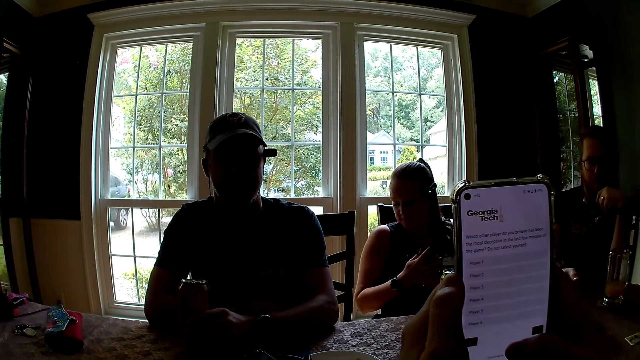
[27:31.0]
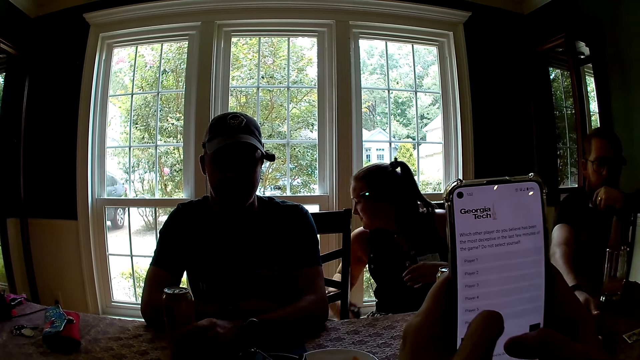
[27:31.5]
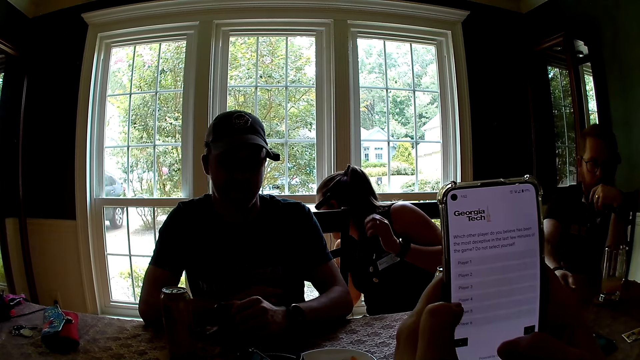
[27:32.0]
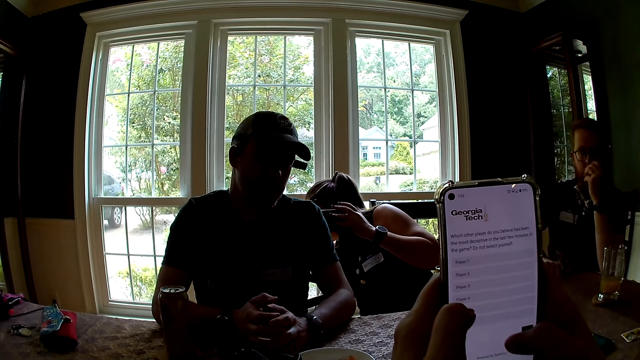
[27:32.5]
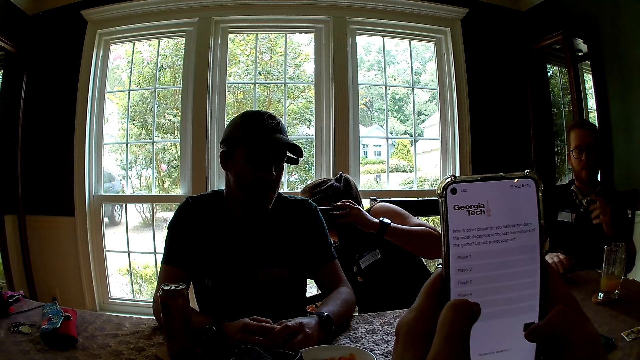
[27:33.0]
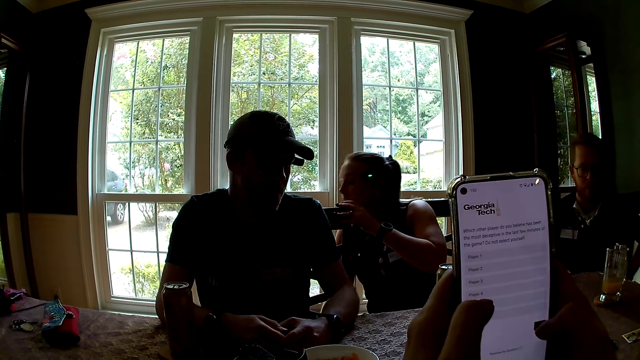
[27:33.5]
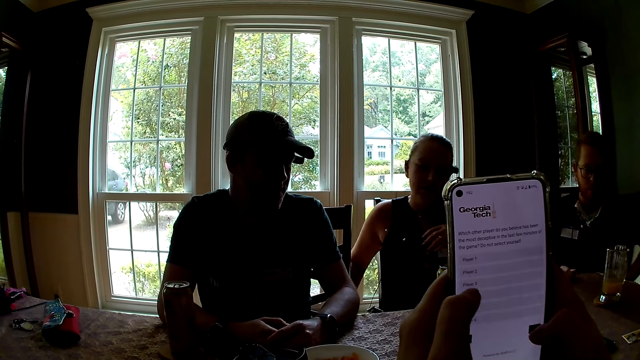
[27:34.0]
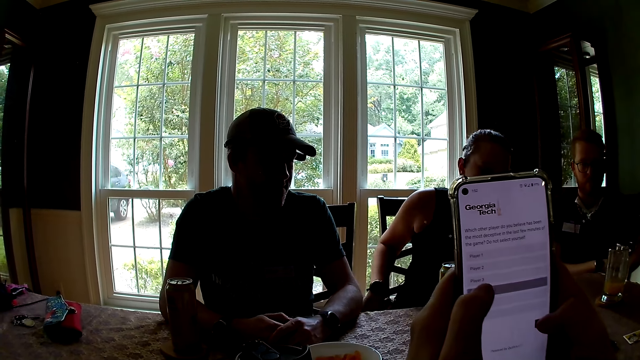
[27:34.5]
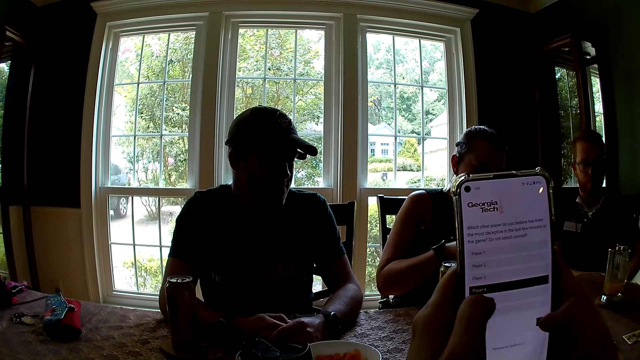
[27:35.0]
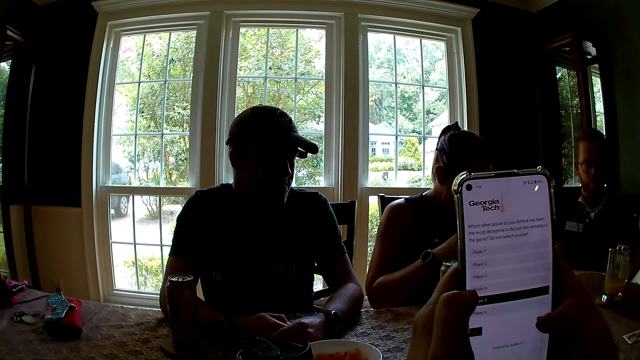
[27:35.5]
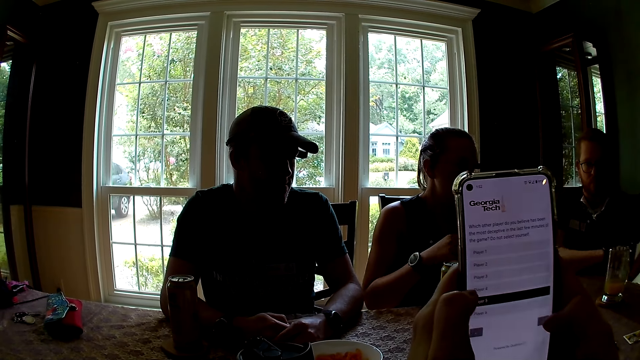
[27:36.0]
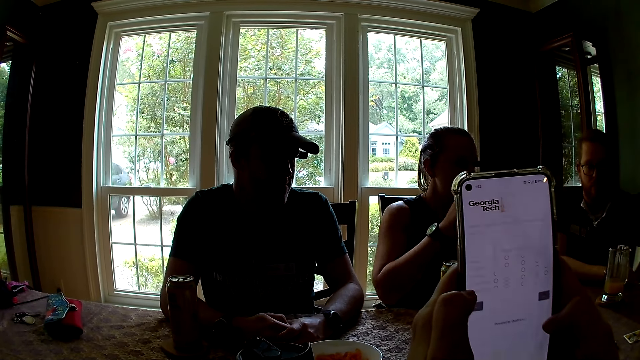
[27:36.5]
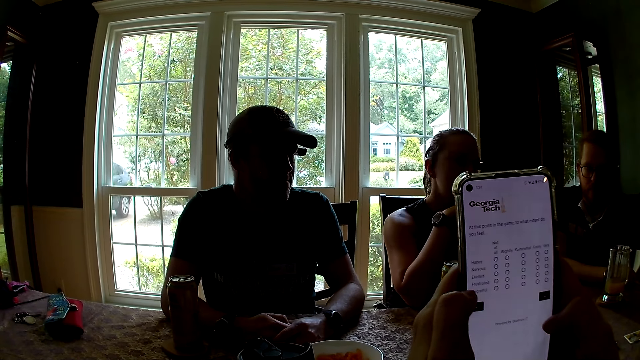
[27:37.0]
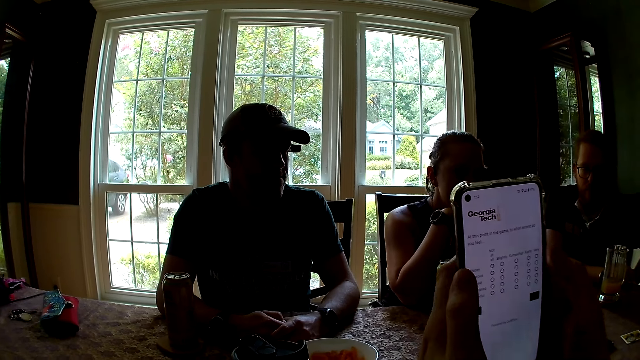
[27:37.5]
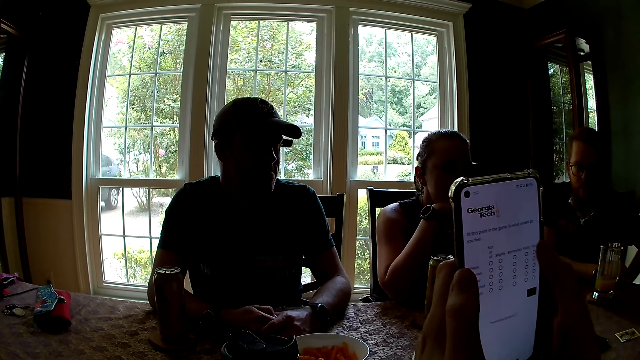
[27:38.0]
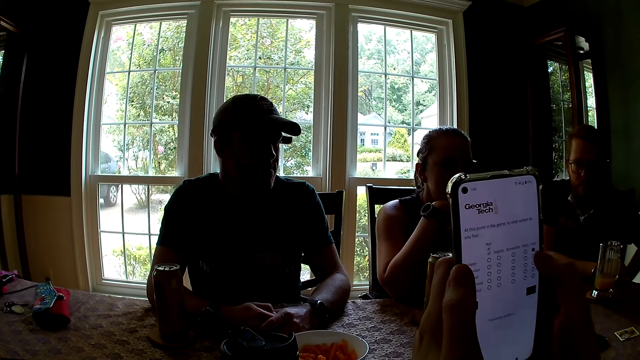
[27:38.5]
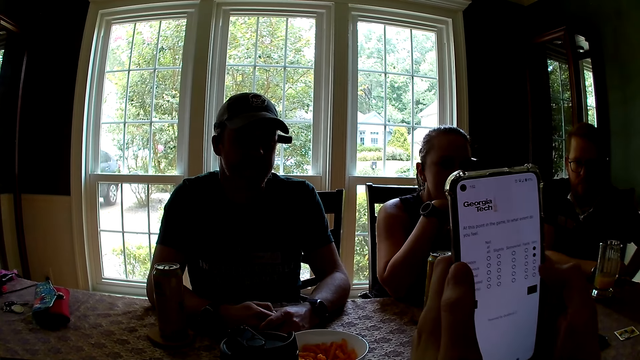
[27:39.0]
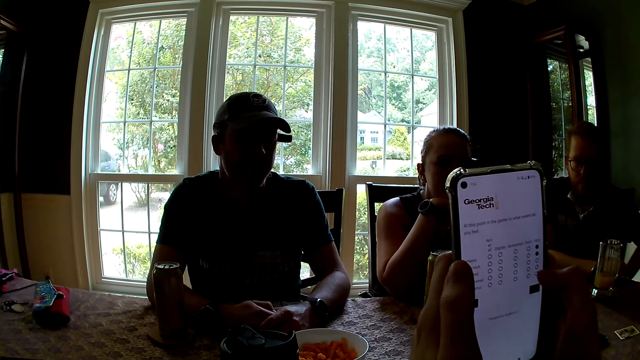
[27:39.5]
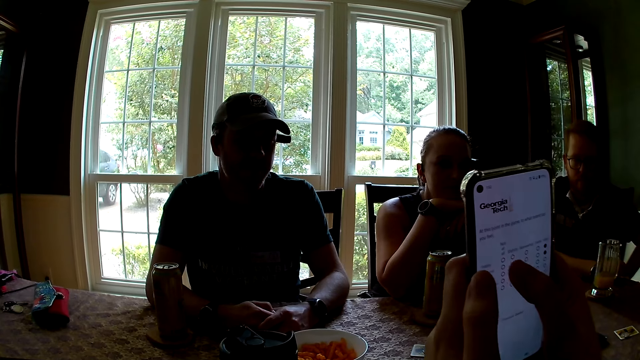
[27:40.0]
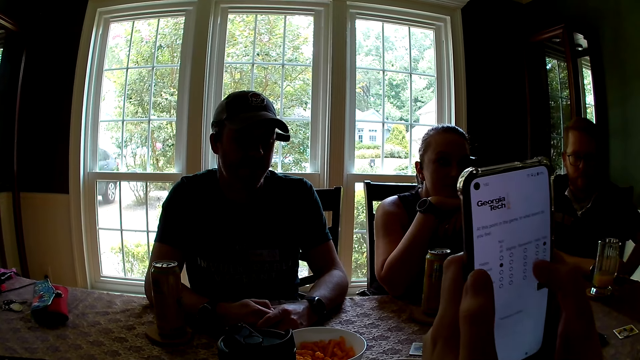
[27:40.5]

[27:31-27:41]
A man picks up the can from the coaster on the table with his left hand. A woman converses with the man, the camera wearer, another woman, another man and a third man. The first man drops the can on the coaster on the table with his left hand. The first woman drops the phone behind the chair of the first man with her right hand. The third man drops the phone on the table with his right hand and shakes his right hand. The first man holds his right hand with his left hand. The first woman holds the chair of the first man with her left hand. The third man places his right hand on his left arm and rests his right arm on the table. The first woman rests her elbows on the table.

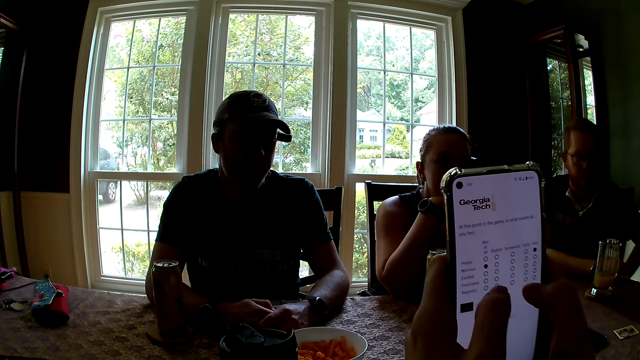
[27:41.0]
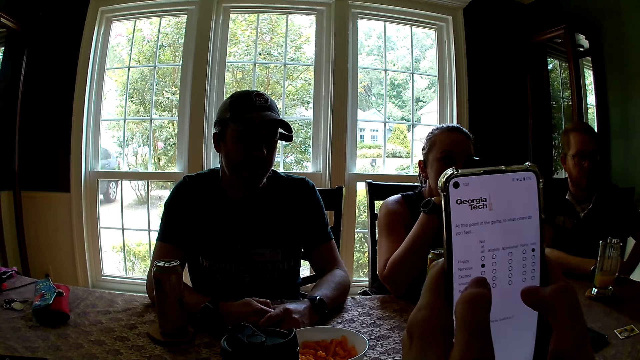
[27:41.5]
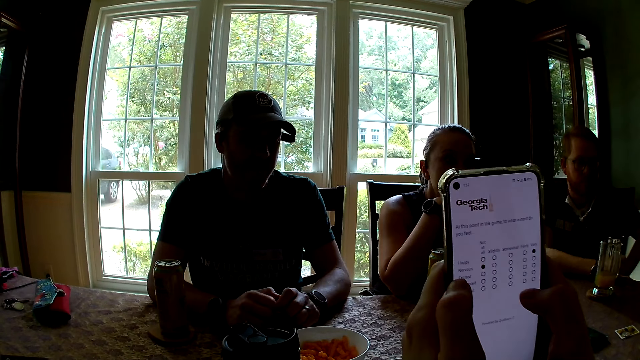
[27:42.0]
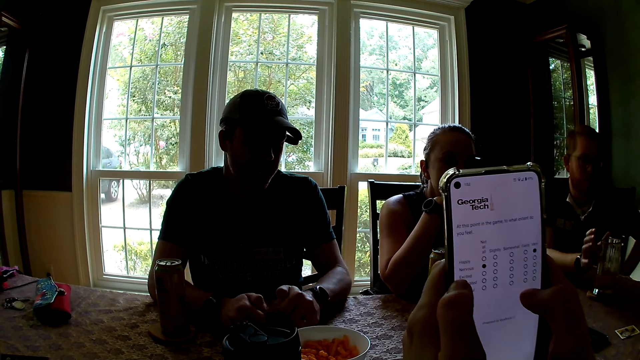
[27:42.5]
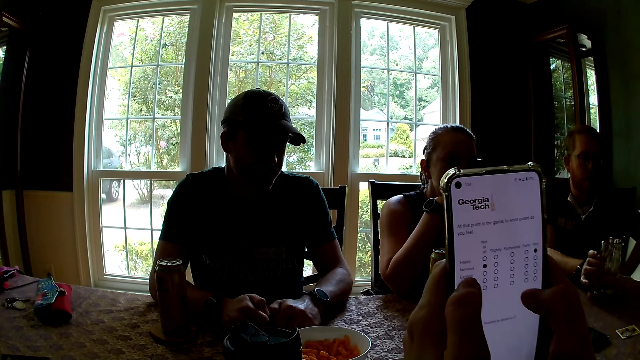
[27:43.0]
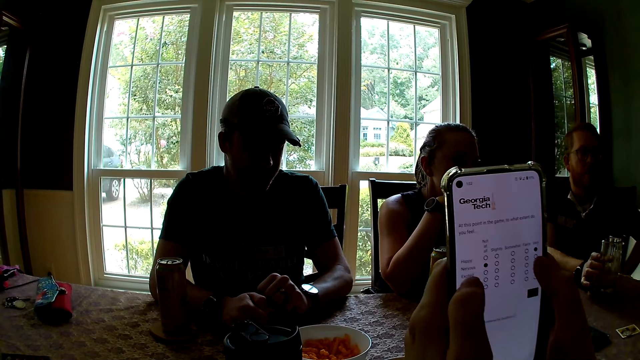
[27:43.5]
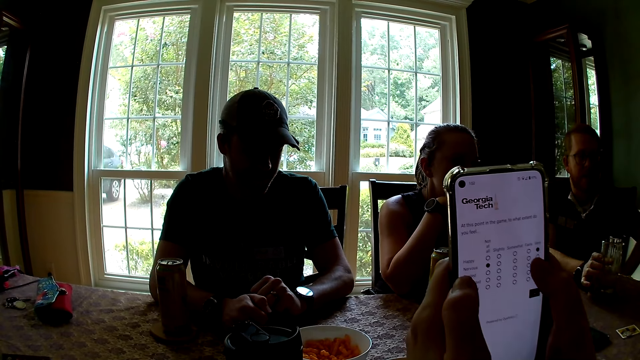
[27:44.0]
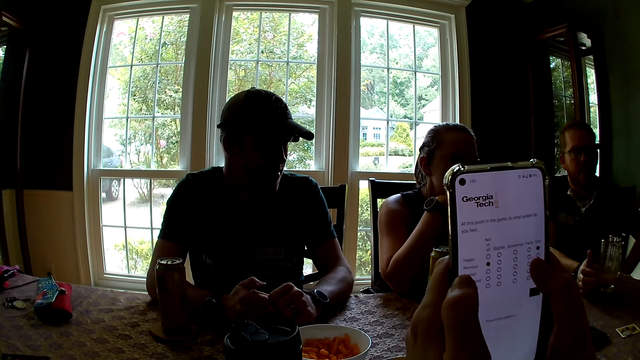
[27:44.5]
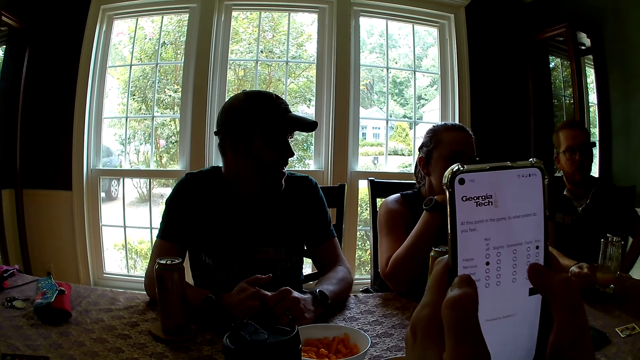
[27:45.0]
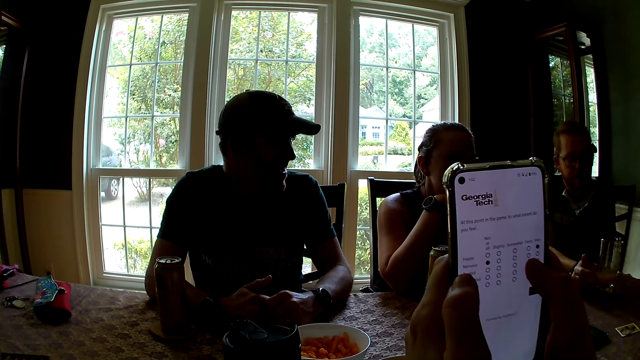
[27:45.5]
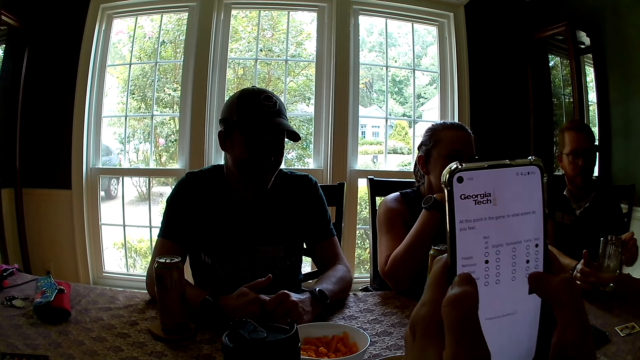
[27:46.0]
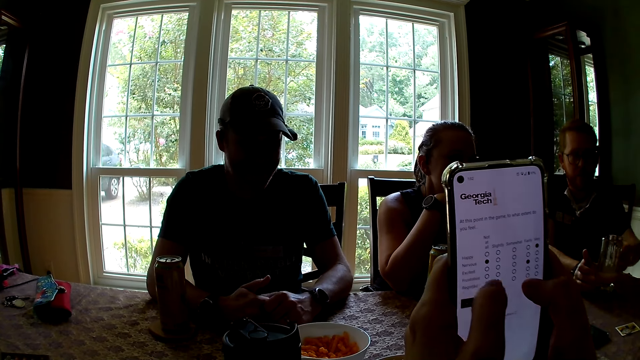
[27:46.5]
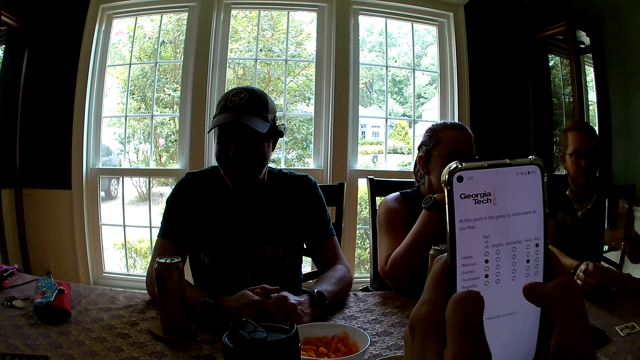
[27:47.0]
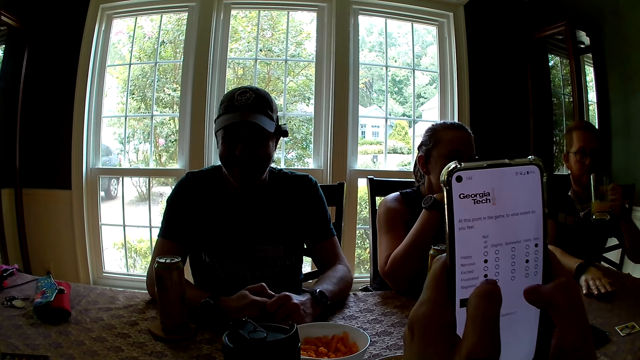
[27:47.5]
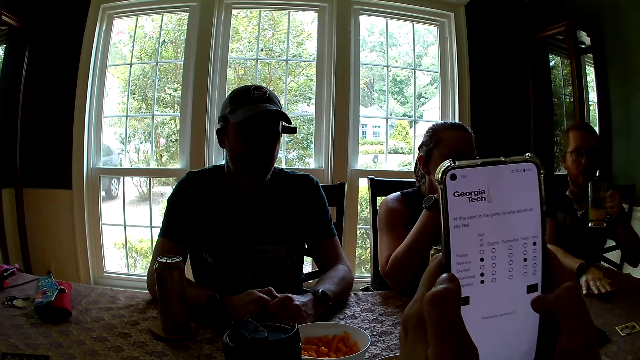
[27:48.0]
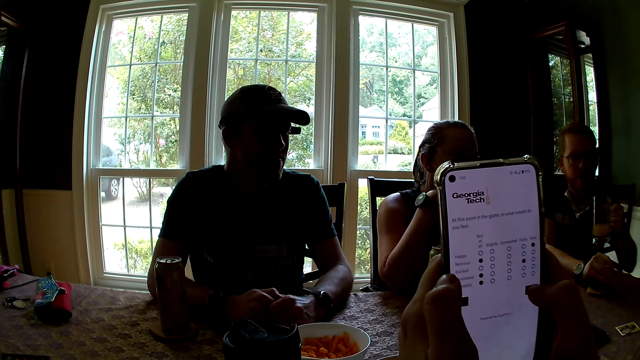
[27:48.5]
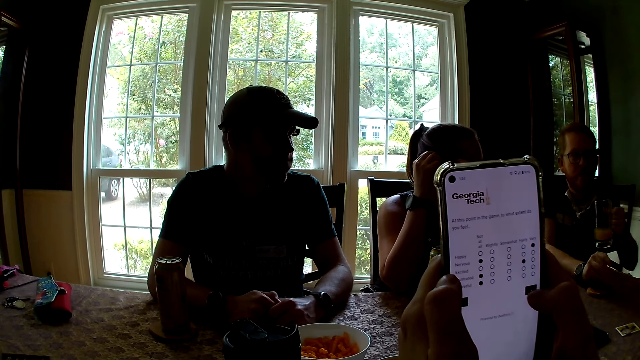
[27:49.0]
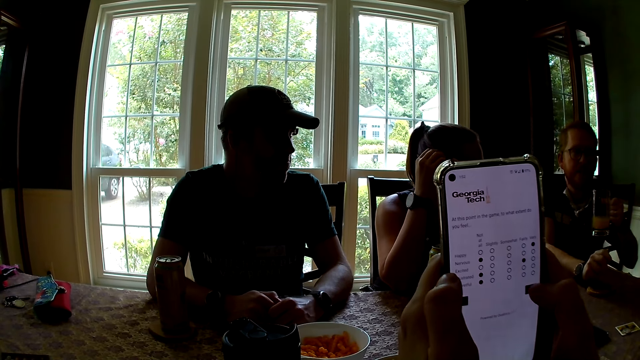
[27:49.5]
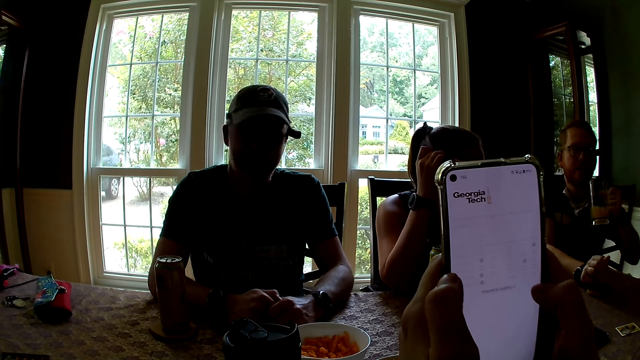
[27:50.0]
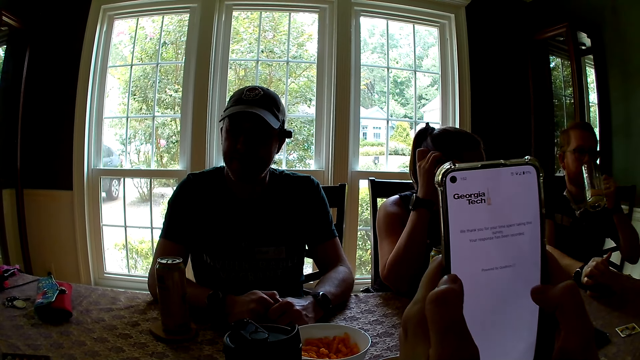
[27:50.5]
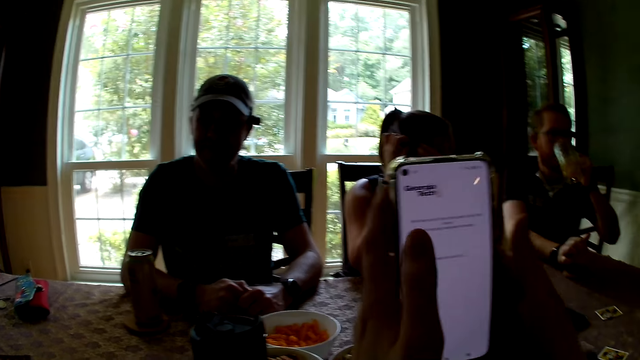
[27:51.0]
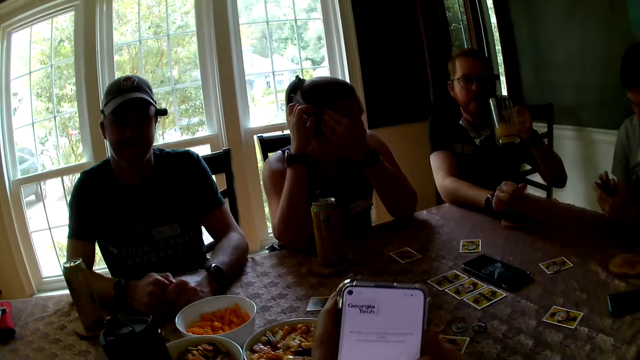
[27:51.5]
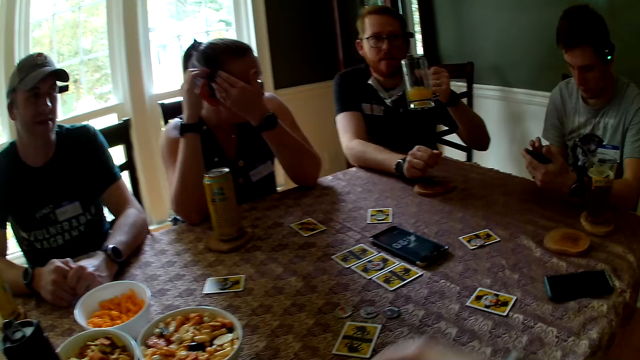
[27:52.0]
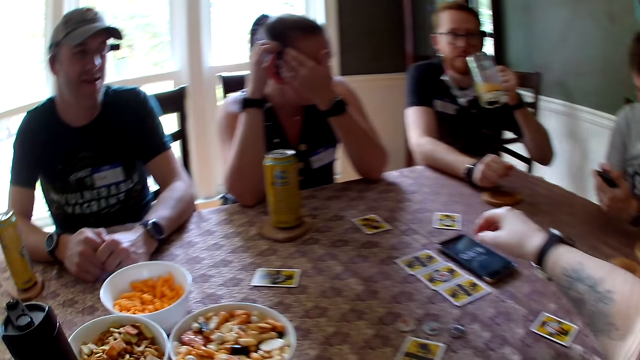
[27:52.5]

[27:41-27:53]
A man drums his hands on the table. A woman interacts with another man. The other man touches a glass cup on a coaster on the table with his right hand and interacts with the woman. The first man holds his right hand with his left hand and converses with the camera wearer, the woman, a third man, the second man and another woman. The second man picks up the glass cup from the coaster on the table with his left hand. The second man raises the glass cup to his mouth with his left hand. The second man lowers the glass cup in his left hand. The other woman touches her hair with her right hand. The second man raises the glass cup to his mouth with his left hand. The camera wearer lowers the phone in her hands. The other woman touches her hair with both hands.
